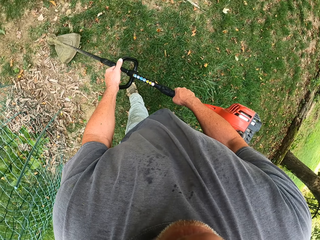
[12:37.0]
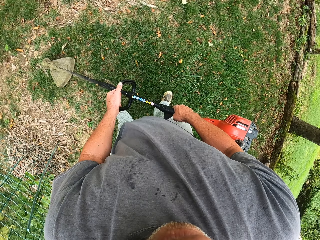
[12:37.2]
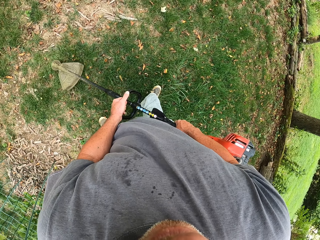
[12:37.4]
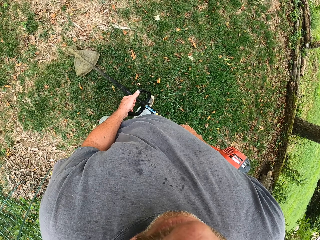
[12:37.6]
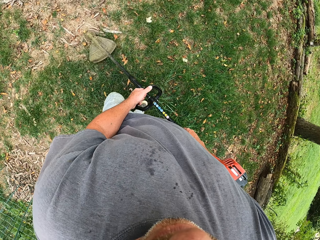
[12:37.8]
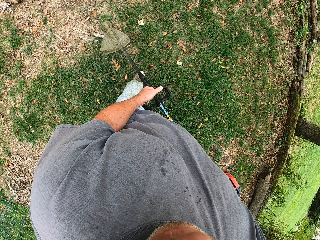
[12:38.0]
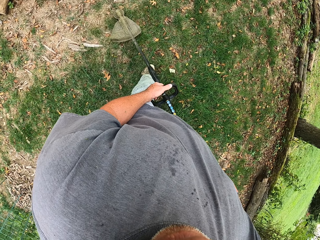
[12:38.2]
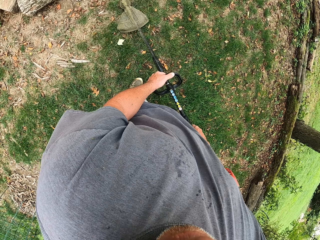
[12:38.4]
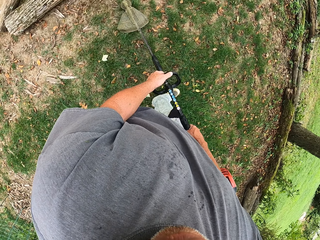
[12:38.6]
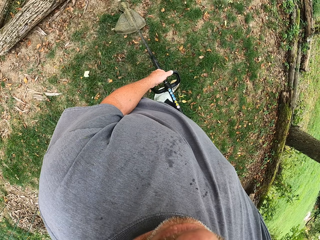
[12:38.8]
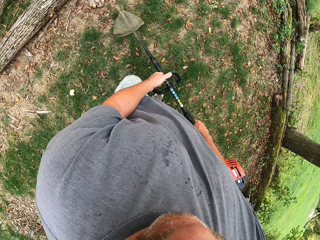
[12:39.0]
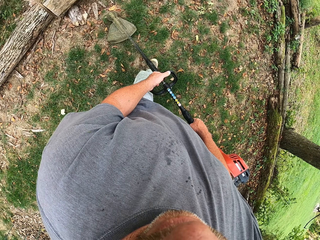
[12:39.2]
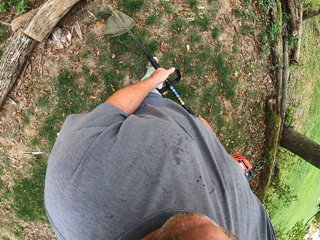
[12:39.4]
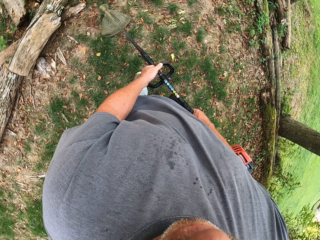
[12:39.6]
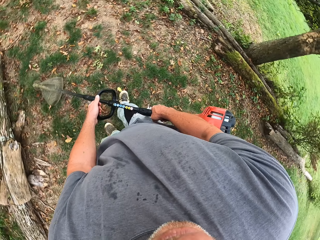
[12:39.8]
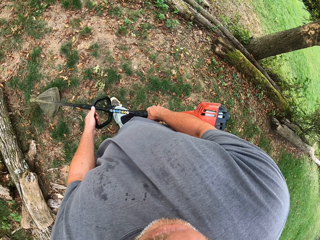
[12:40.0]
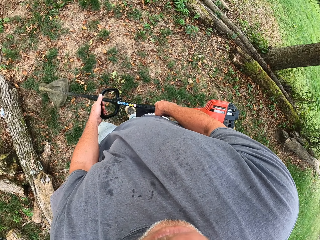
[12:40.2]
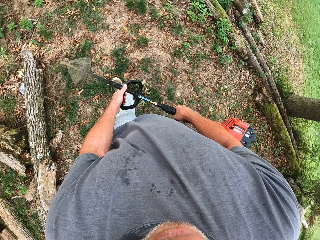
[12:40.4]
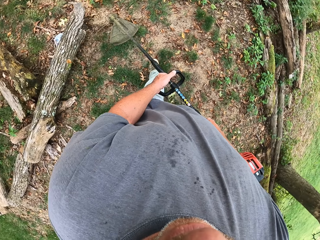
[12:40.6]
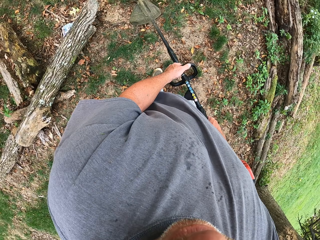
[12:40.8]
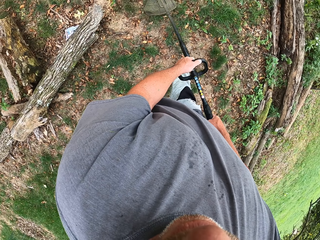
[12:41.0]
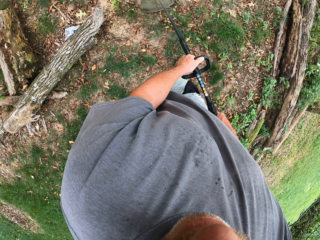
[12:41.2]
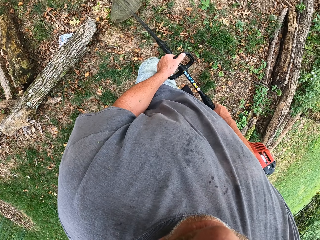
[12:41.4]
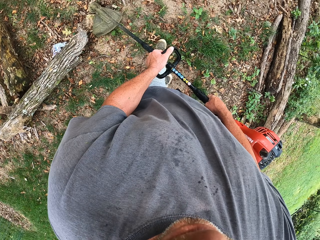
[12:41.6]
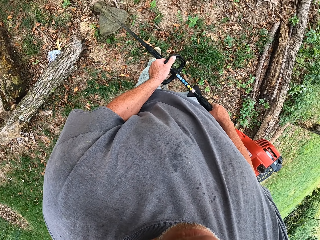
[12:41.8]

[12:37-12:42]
The camera wearer cuts the grass with the grass cutter.

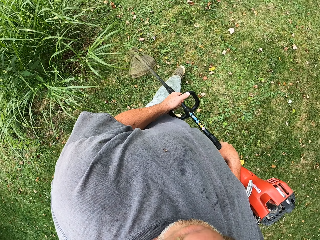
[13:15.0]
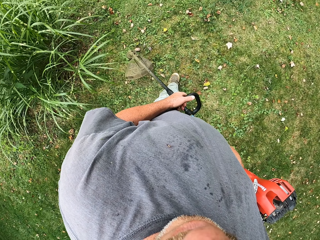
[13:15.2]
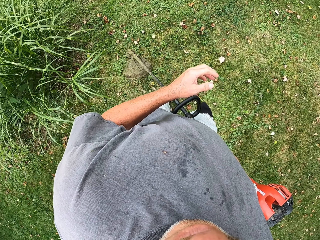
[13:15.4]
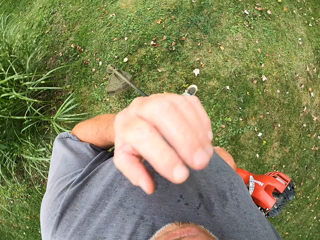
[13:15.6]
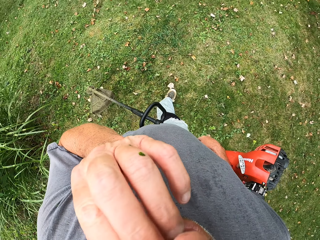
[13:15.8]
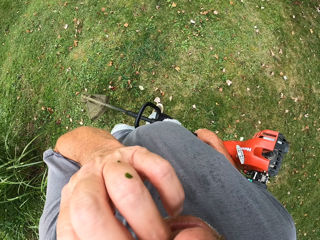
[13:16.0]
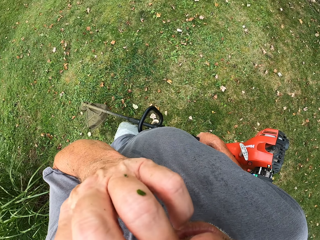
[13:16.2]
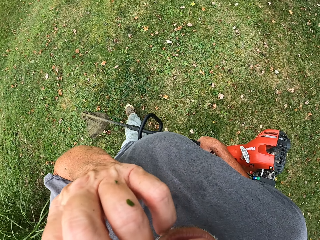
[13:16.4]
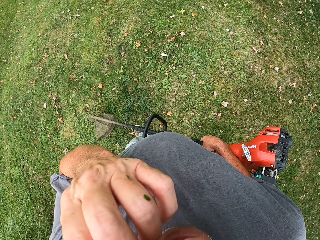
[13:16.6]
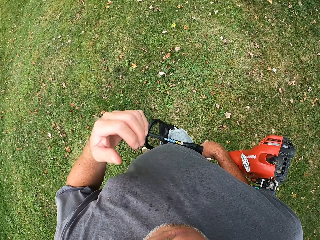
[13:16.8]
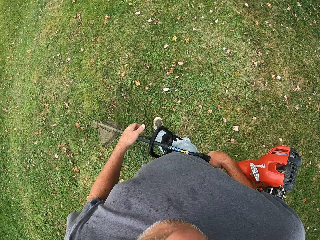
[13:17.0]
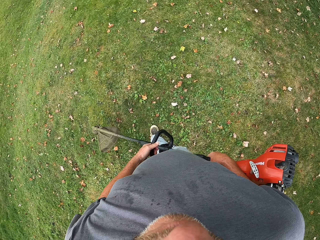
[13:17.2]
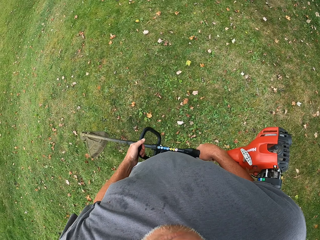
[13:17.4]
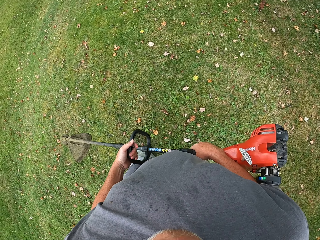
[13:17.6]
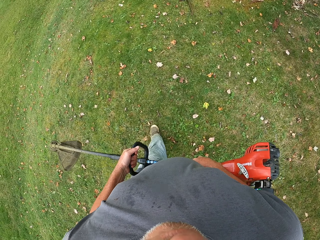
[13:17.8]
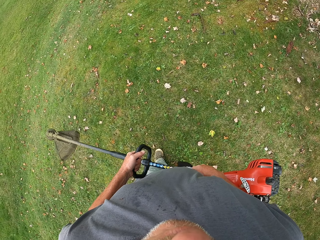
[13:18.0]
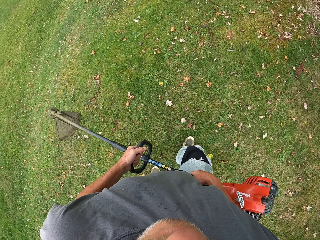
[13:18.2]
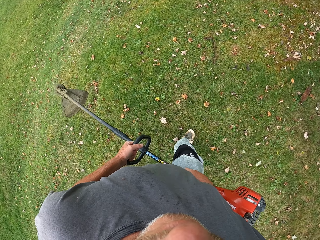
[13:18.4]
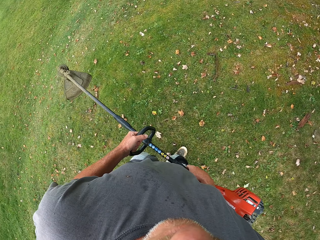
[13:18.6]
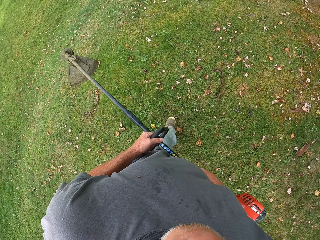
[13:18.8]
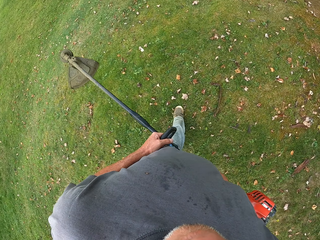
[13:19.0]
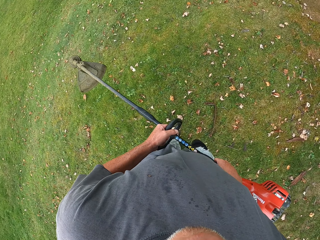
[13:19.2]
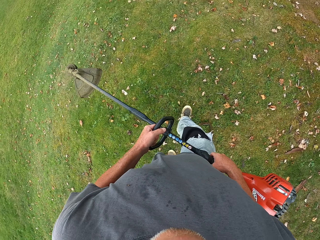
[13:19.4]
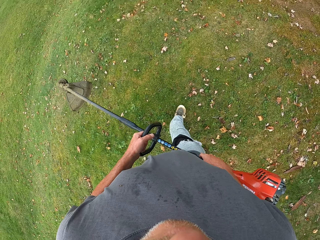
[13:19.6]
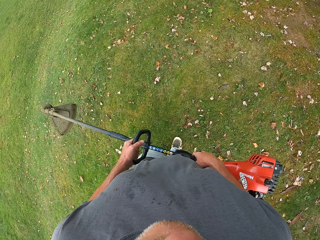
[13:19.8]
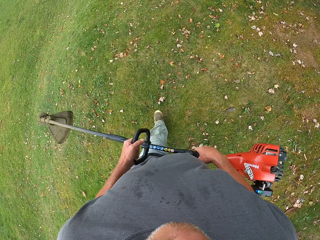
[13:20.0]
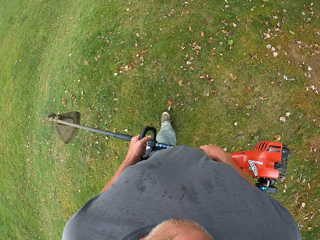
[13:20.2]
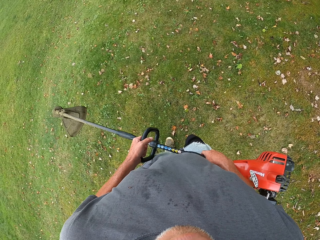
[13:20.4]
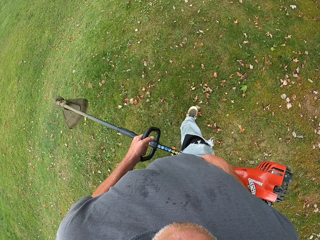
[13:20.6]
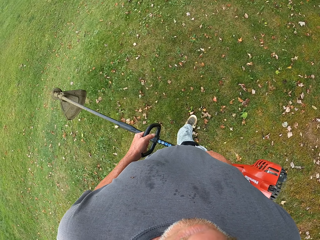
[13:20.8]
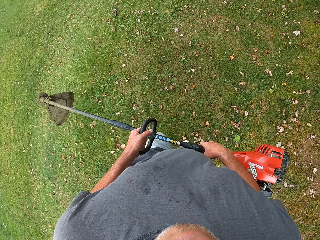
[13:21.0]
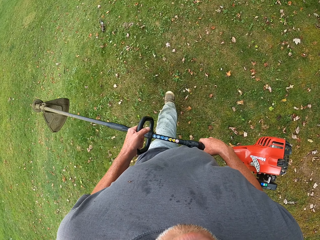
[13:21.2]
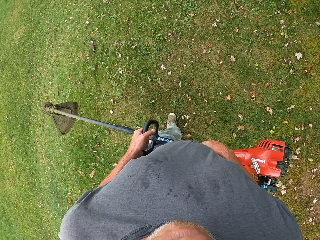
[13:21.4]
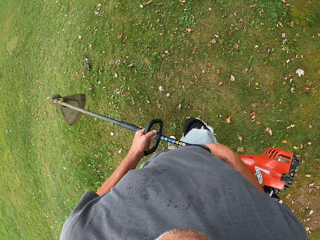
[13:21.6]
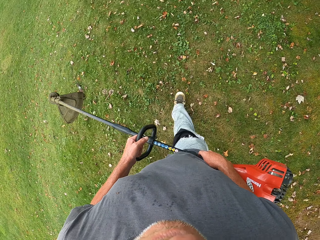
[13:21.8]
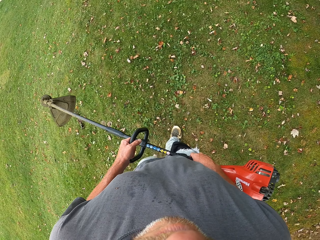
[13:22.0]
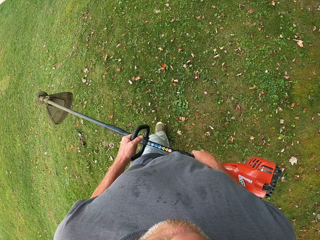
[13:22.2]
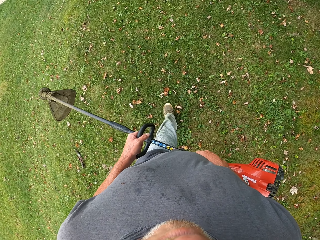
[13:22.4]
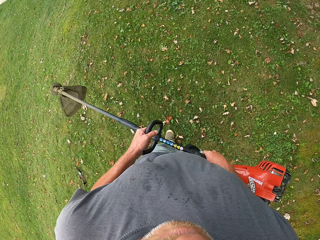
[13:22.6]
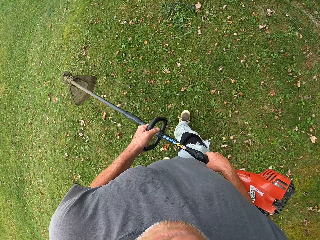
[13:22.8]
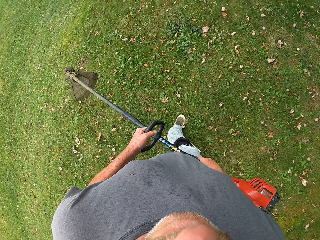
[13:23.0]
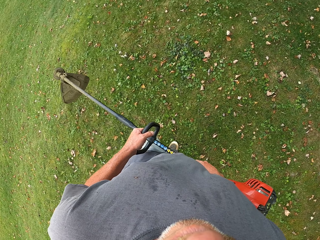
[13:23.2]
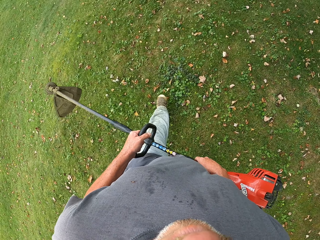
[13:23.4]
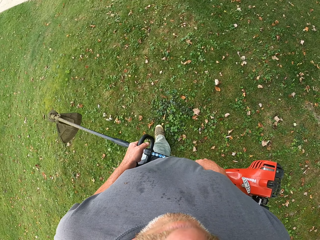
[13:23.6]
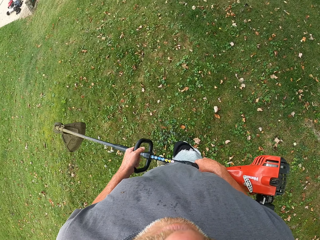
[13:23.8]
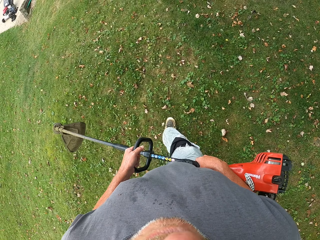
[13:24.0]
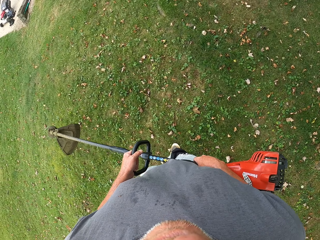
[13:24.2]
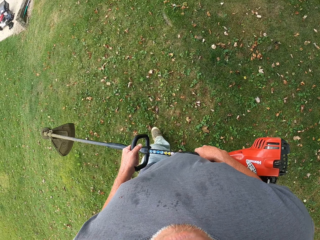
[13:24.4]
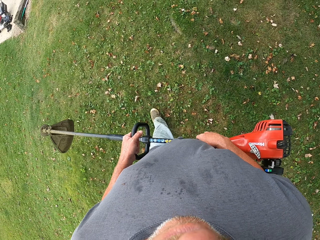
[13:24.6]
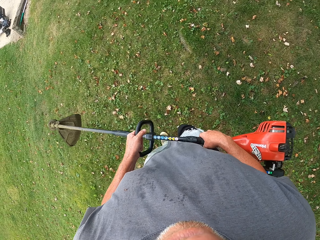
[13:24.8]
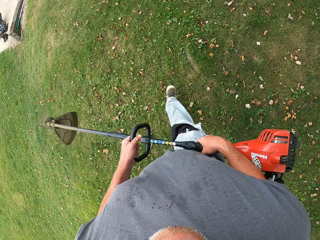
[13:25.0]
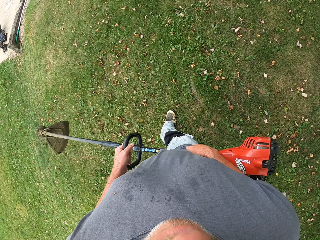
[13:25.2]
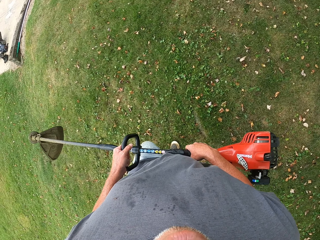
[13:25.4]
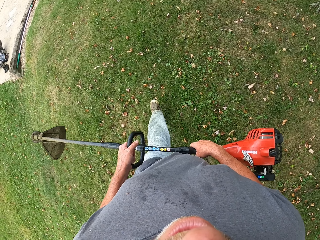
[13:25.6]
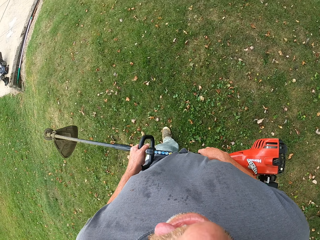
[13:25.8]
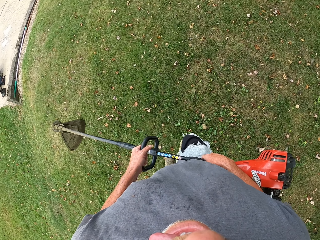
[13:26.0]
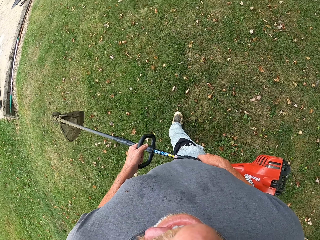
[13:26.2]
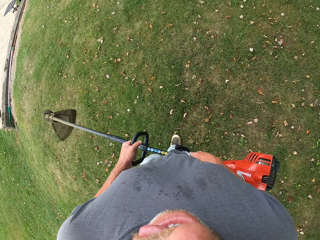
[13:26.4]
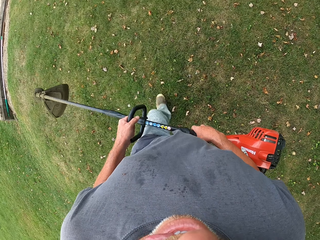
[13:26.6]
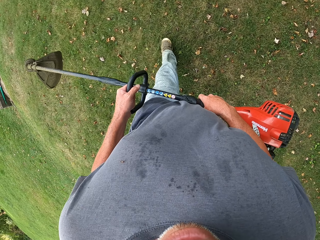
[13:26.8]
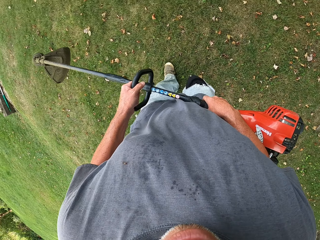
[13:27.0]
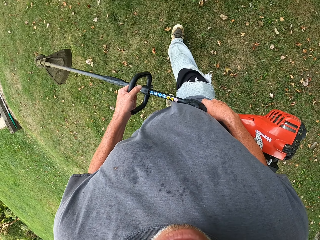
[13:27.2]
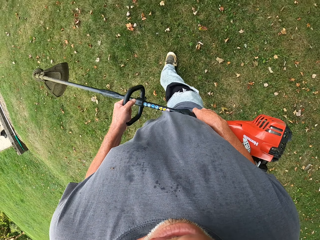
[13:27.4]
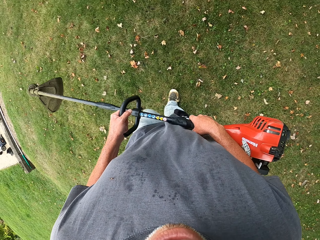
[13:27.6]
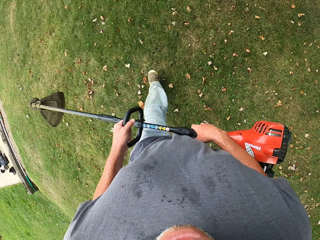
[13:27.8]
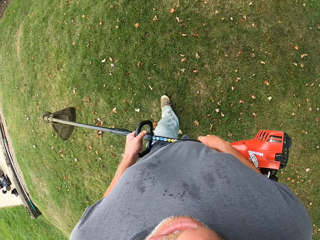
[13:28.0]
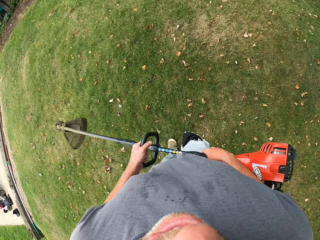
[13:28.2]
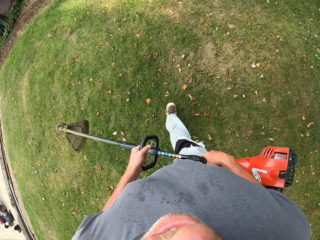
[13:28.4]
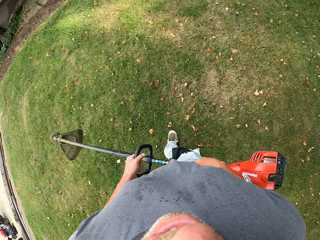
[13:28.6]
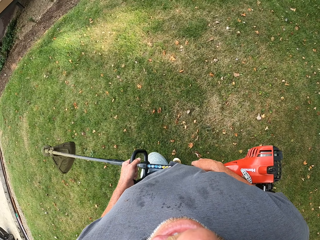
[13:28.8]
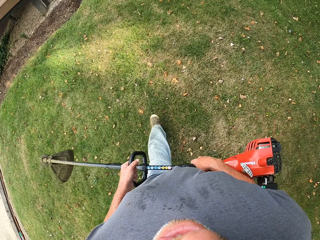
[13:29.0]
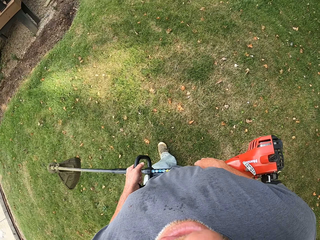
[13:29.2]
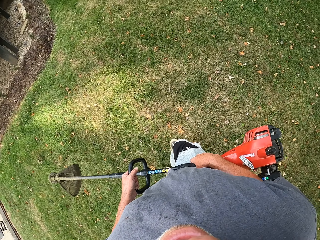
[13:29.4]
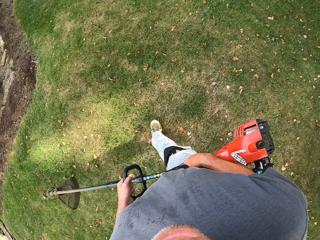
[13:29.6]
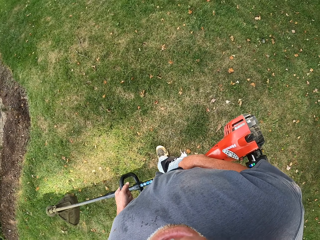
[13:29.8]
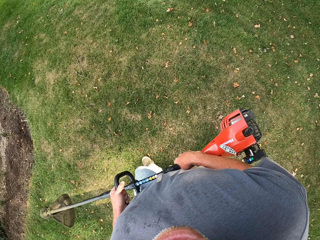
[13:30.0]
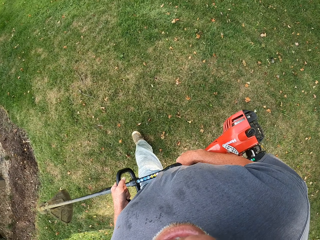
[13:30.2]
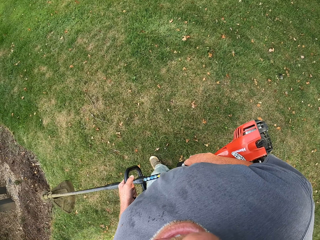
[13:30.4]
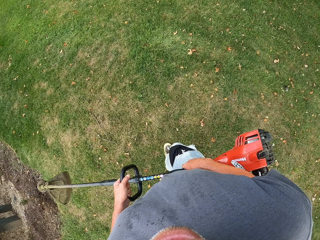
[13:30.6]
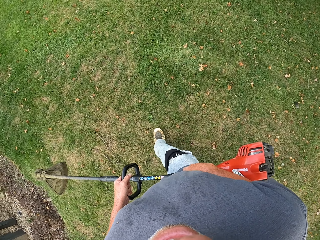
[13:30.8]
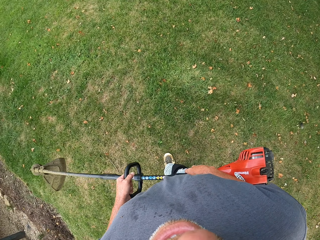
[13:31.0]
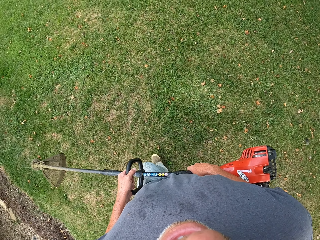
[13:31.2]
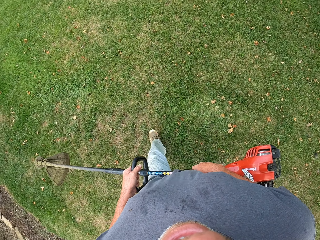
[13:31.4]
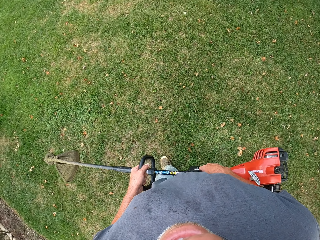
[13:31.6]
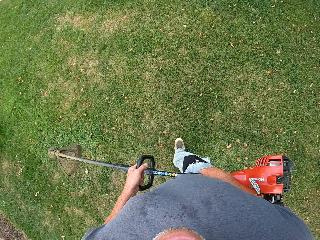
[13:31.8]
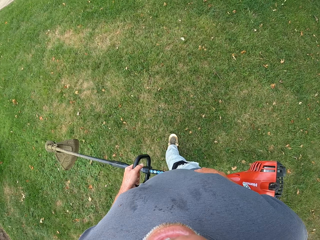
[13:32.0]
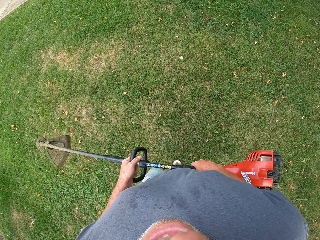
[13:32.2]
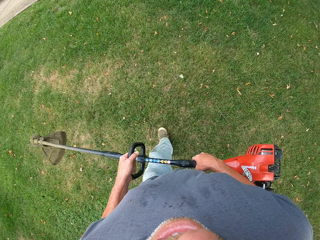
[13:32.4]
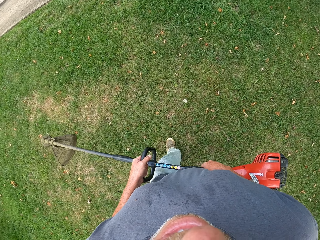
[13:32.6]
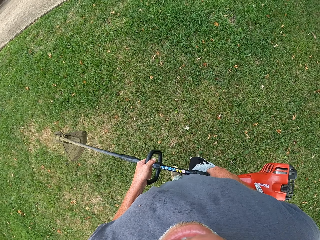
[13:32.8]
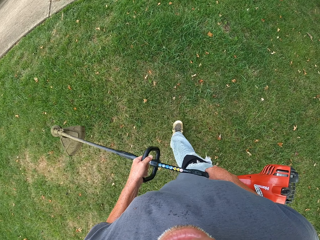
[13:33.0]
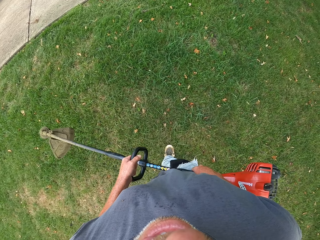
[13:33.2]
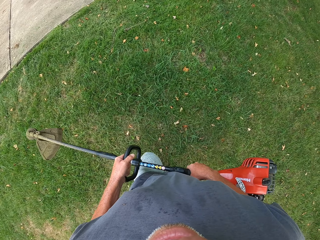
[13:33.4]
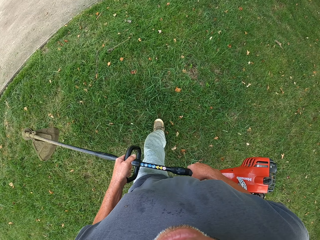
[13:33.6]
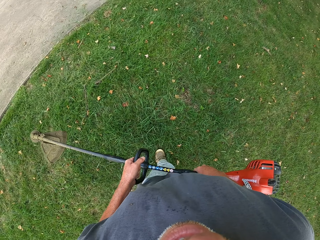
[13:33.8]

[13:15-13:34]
The camera wearer adjusts the camera. They walk with the grass cutter. They hold the brush cutter. They walk.
